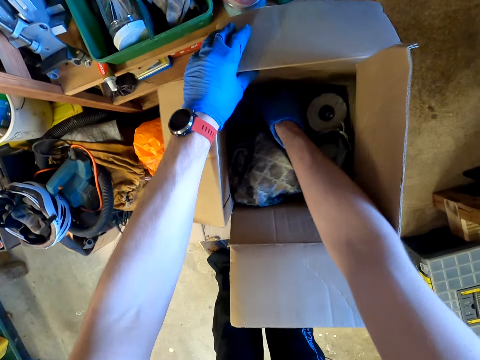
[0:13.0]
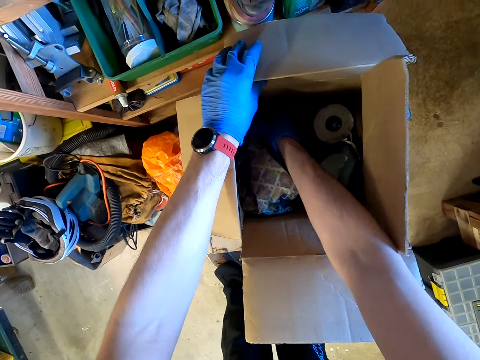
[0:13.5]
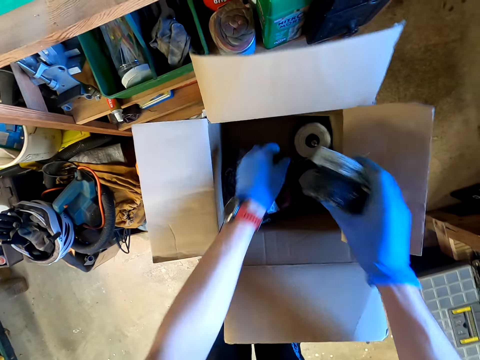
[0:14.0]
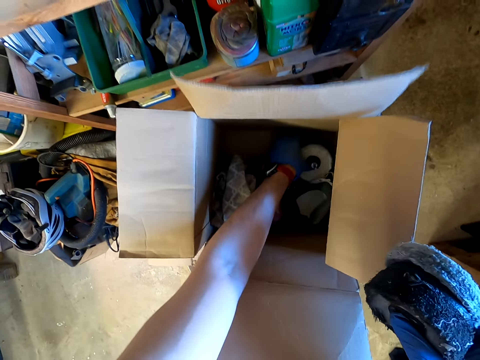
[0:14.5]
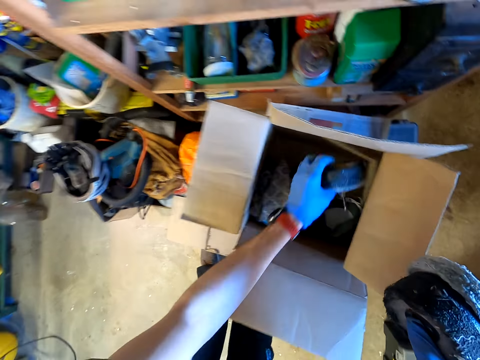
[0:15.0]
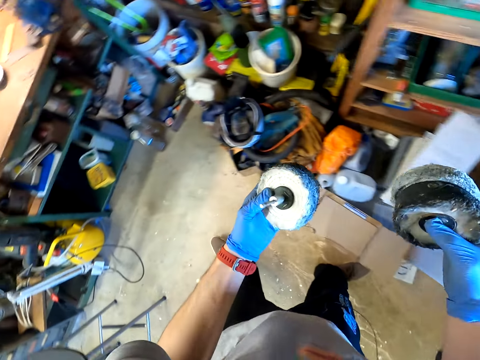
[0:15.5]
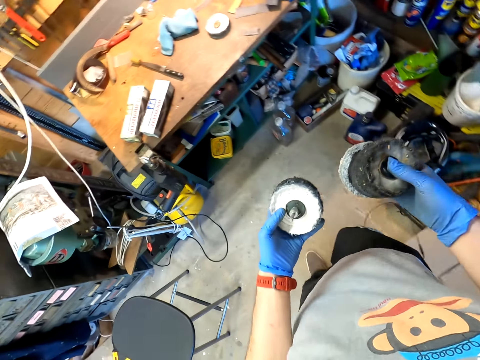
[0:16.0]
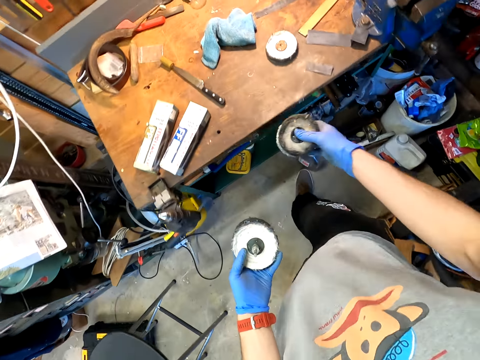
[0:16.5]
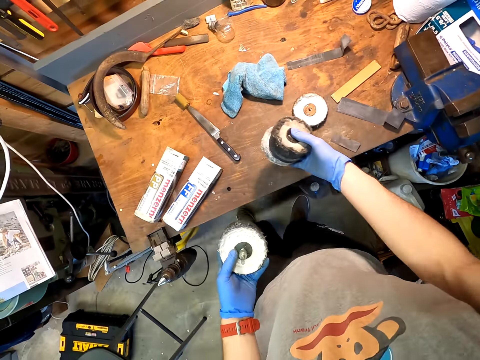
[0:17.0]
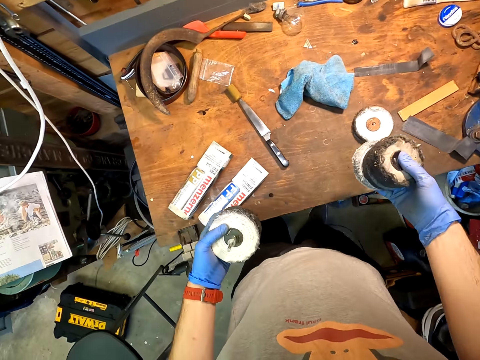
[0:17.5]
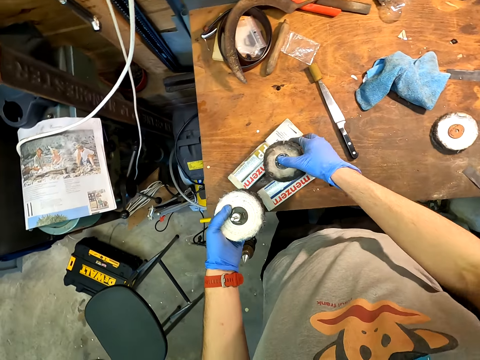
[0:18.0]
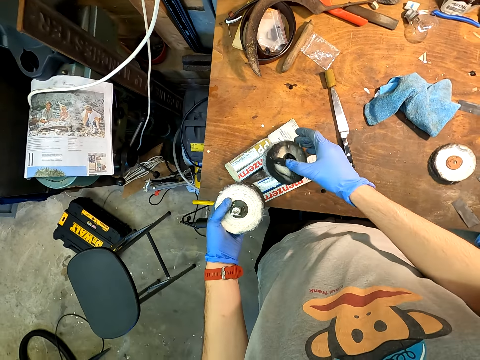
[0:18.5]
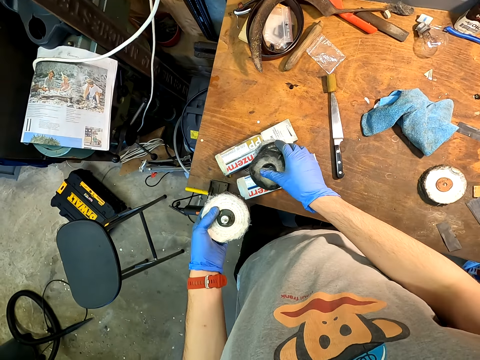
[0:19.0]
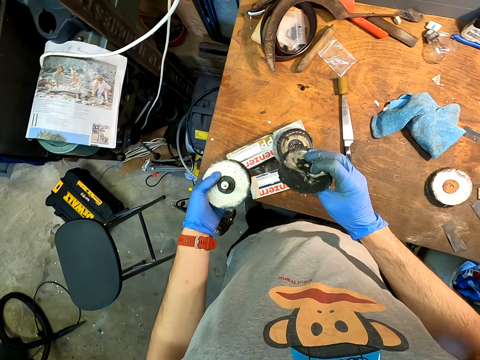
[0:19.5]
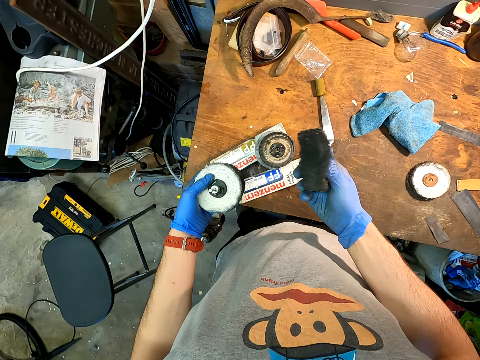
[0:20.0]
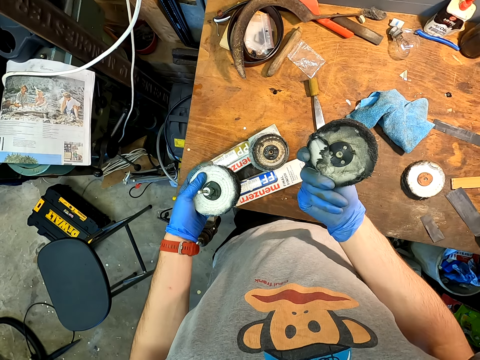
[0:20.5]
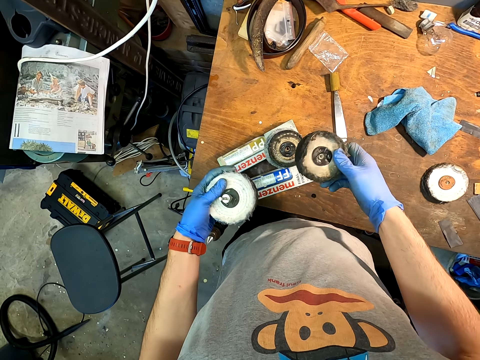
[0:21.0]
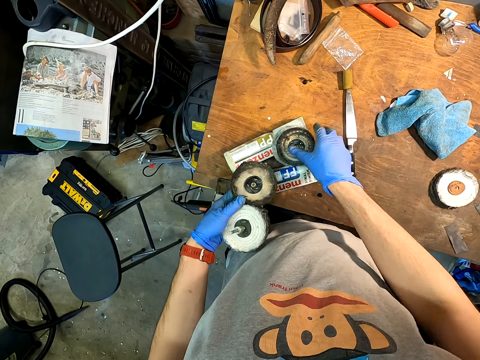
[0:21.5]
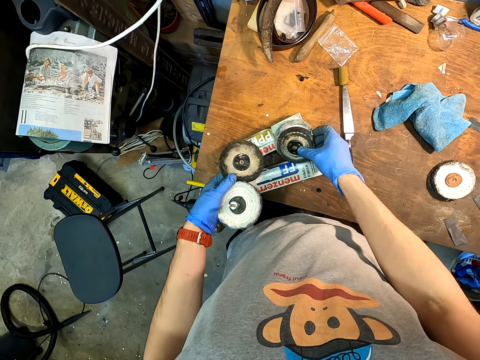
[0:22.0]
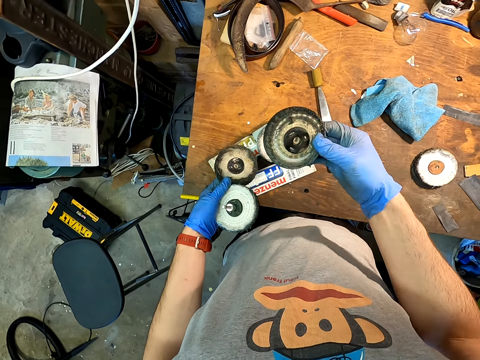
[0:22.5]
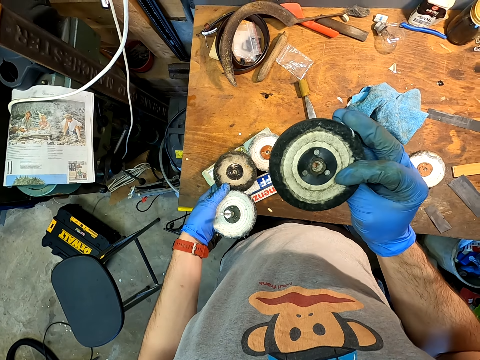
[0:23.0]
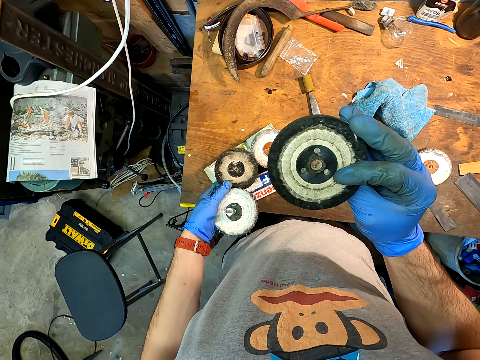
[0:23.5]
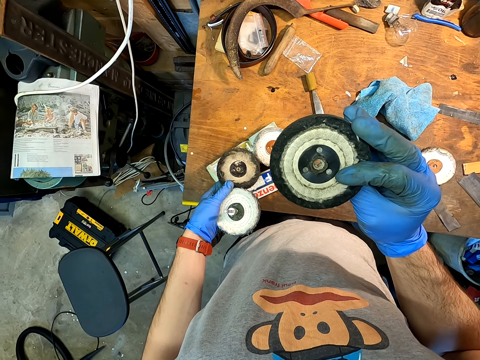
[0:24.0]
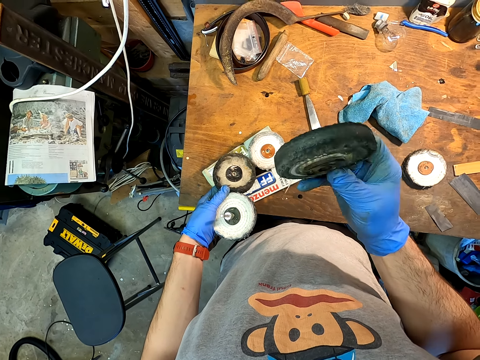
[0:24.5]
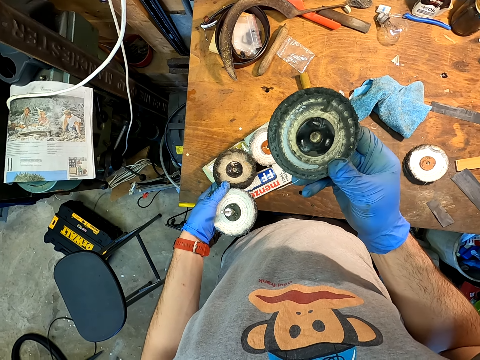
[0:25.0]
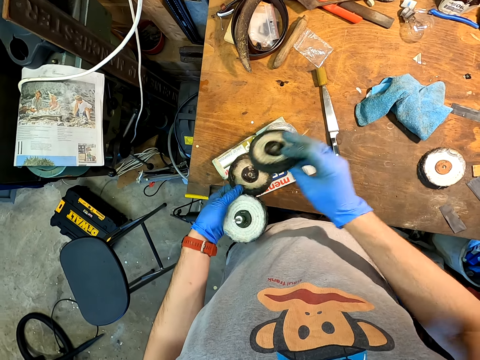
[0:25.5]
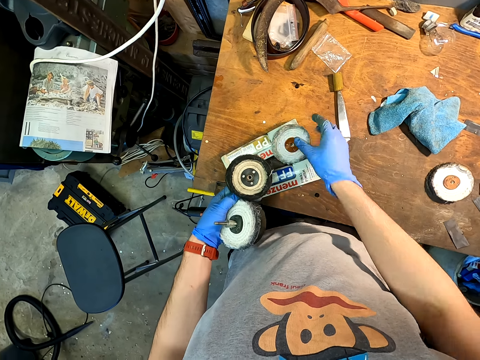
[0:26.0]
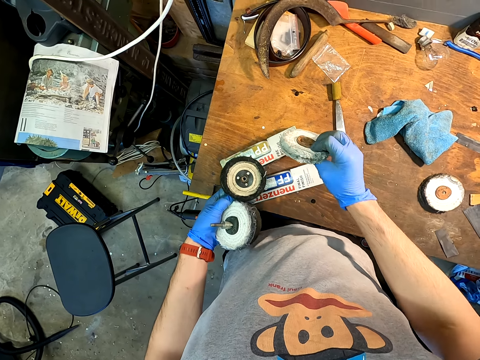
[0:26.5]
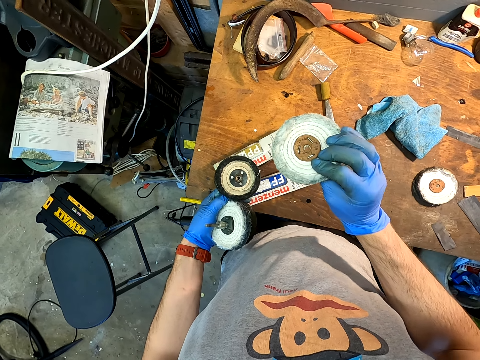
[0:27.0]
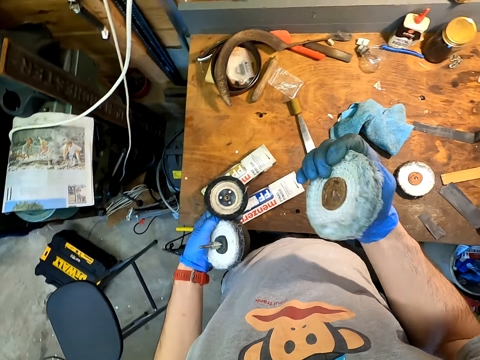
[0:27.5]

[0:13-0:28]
The camera wearer picks up the knife sanding pads. They place the knife sanding pads on the table. They look at the knife sanding pads.

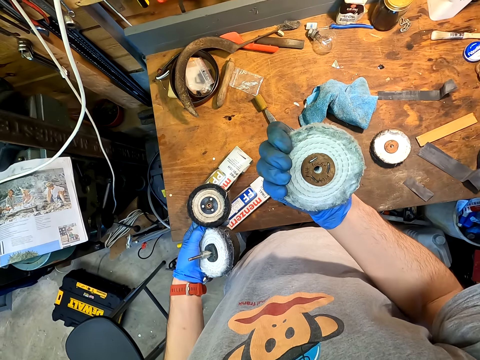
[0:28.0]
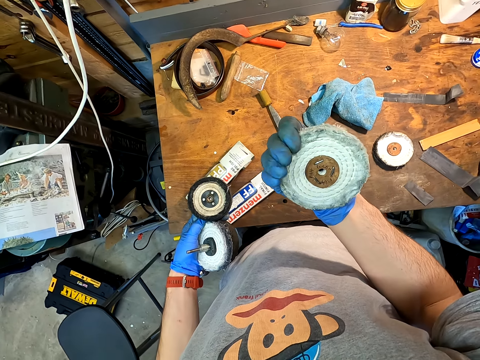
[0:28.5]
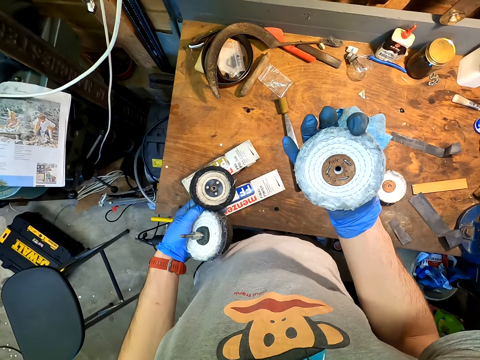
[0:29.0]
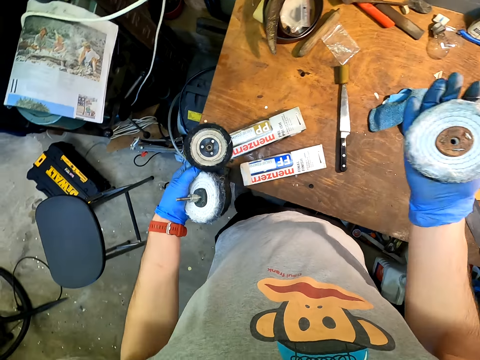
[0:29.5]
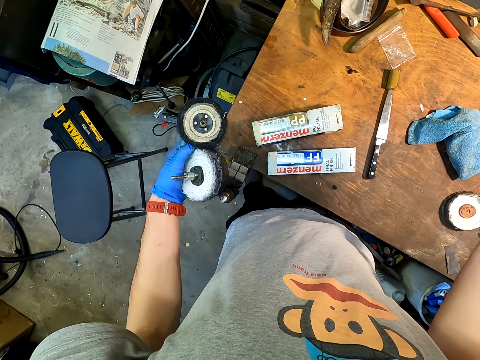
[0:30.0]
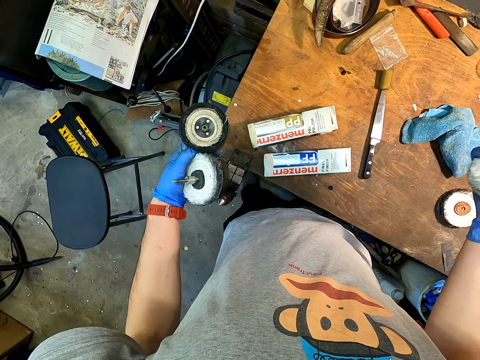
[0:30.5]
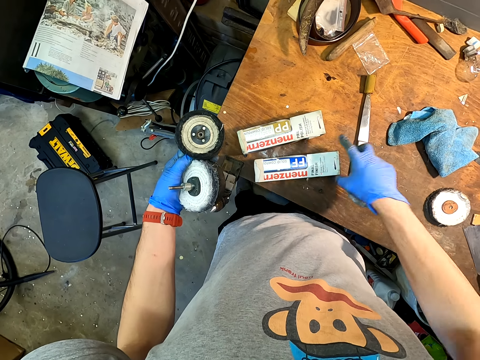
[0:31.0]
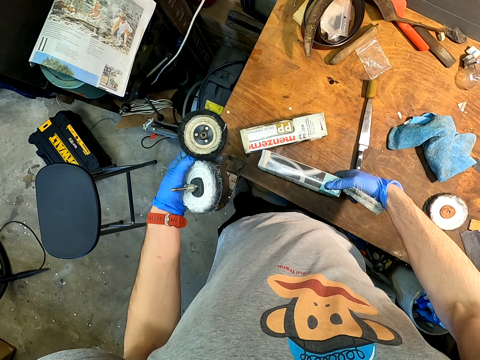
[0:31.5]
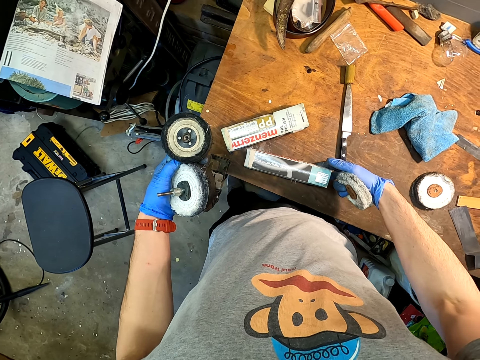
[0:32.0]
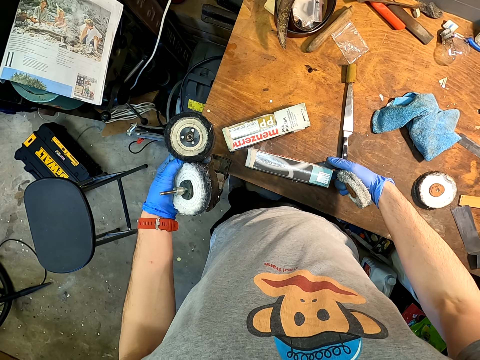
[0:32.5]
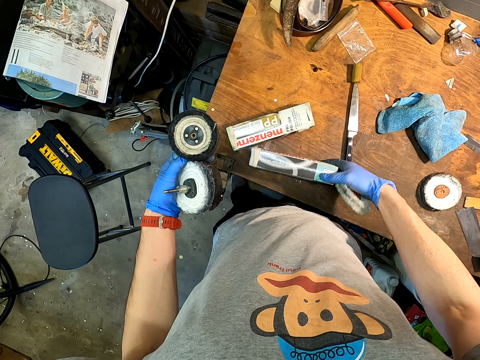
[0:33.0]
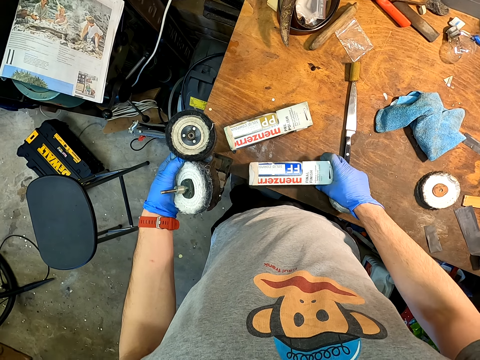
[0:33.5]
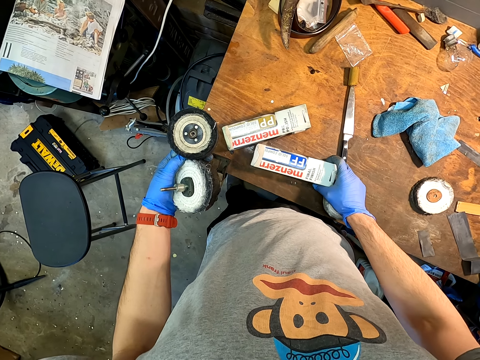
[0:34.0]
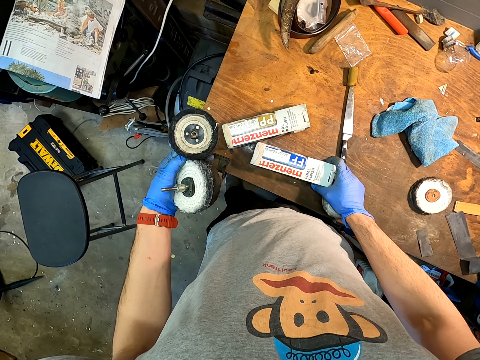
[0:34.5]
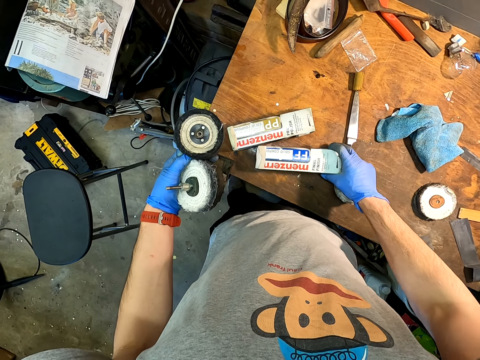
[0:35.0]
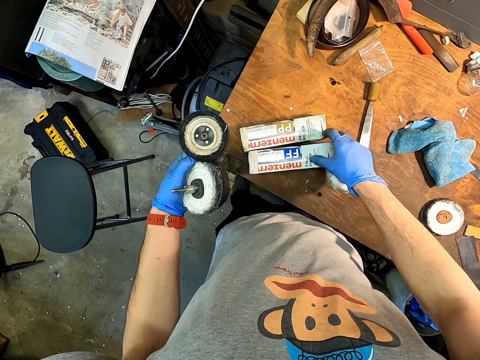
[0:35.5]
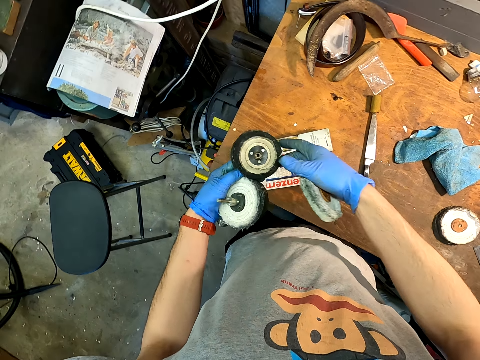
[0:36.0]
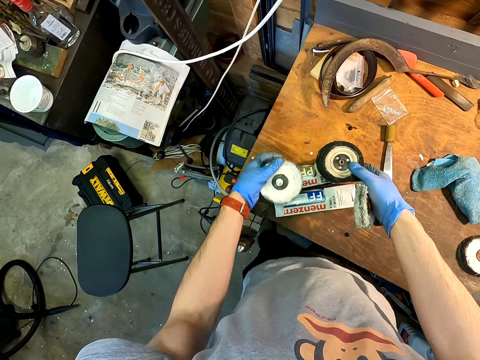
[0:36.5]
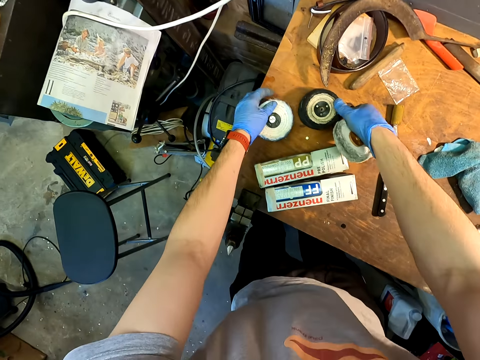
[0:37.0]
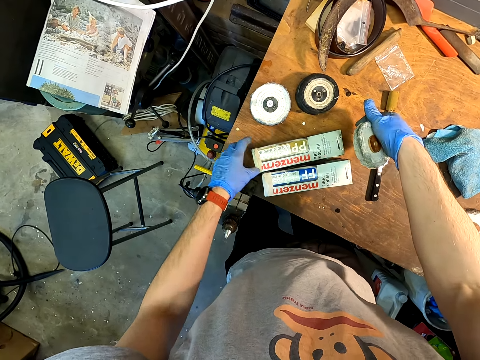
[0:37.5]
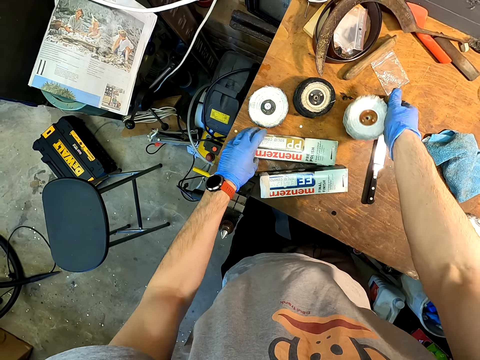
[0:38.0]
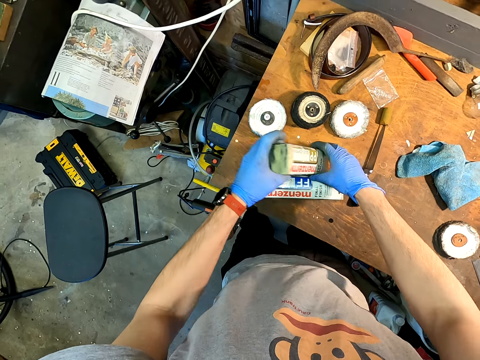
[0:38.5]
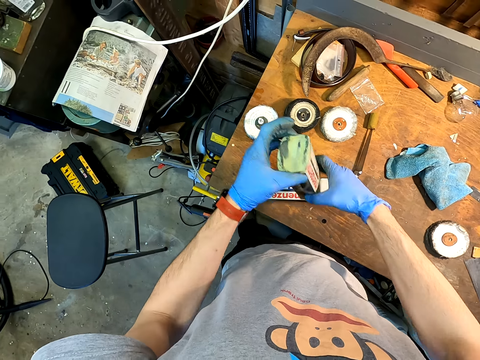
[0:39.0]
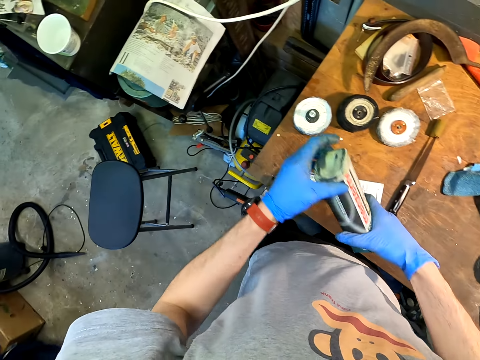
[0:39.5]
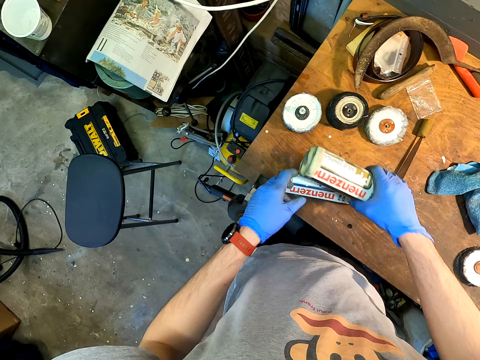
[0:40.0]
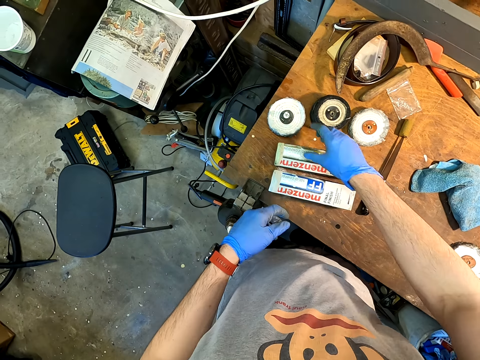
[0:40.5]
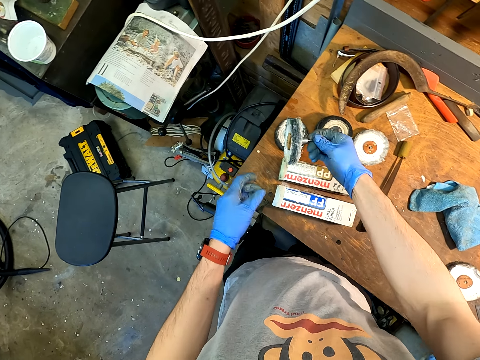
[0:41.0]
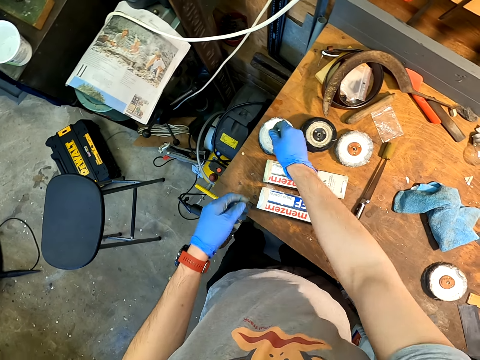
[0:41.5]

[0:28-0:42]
The camera wearer picks up a small box. They hold the box of something. They drop the piece of box on the table. They place the knife sanding pads on the table. They hold something.
